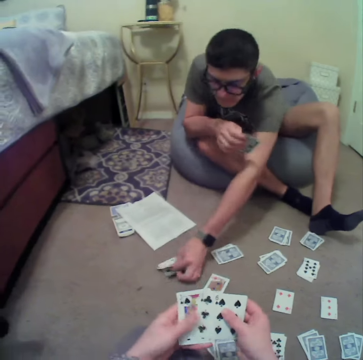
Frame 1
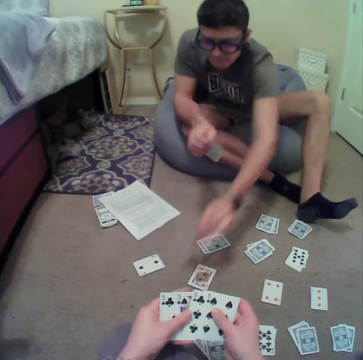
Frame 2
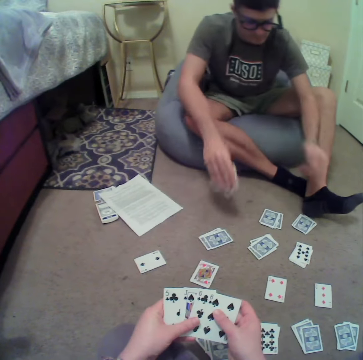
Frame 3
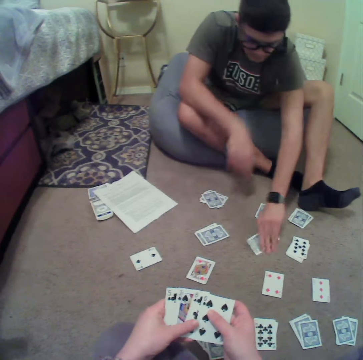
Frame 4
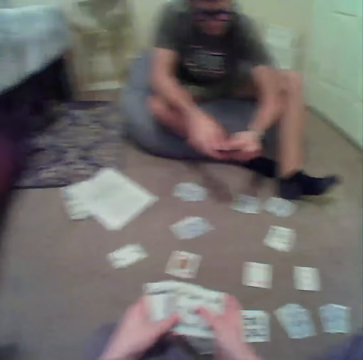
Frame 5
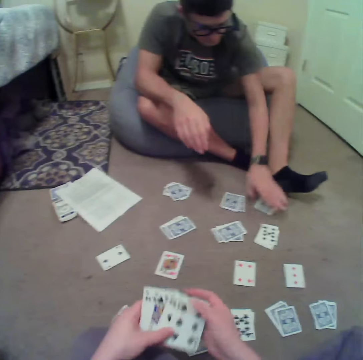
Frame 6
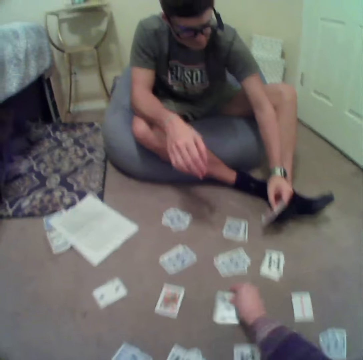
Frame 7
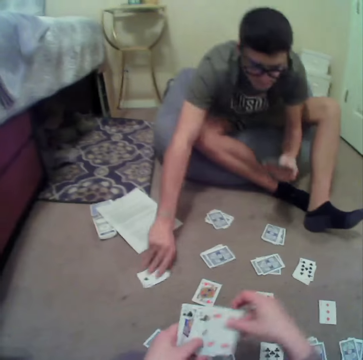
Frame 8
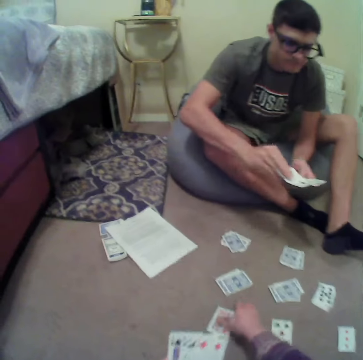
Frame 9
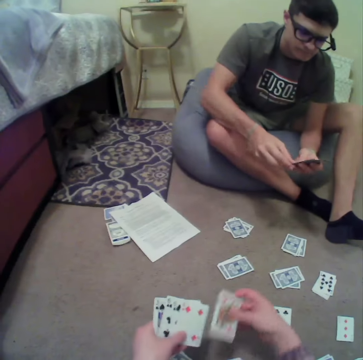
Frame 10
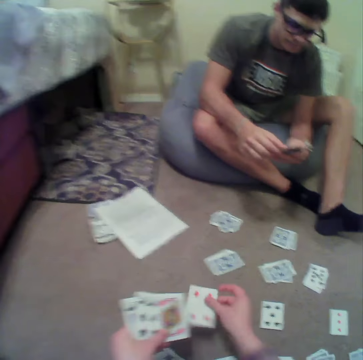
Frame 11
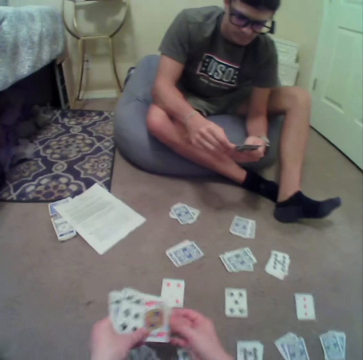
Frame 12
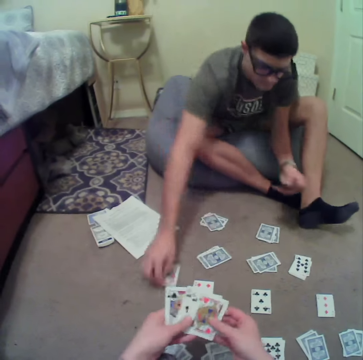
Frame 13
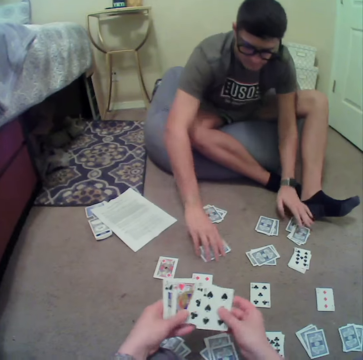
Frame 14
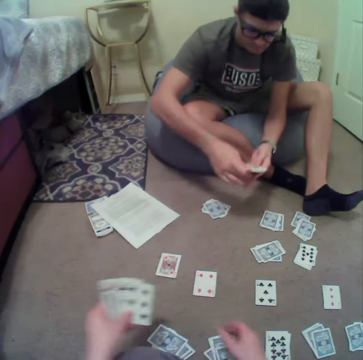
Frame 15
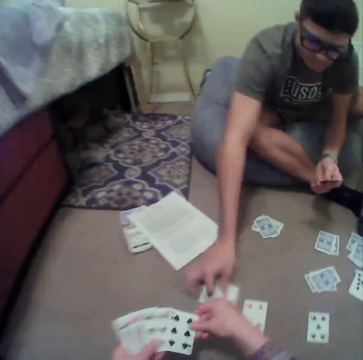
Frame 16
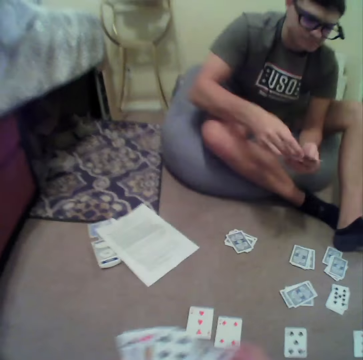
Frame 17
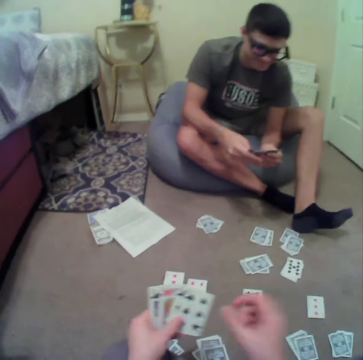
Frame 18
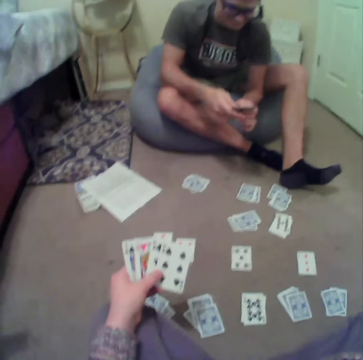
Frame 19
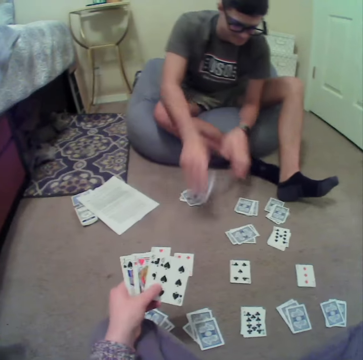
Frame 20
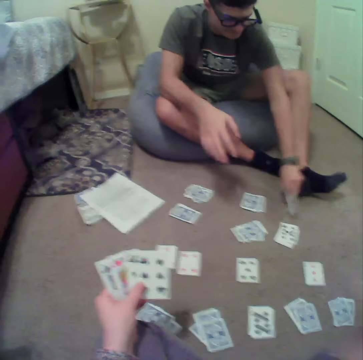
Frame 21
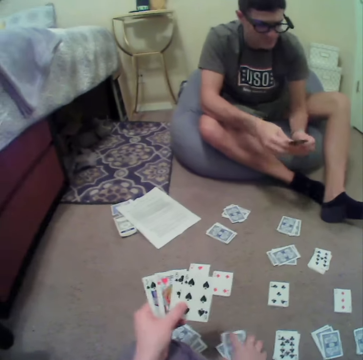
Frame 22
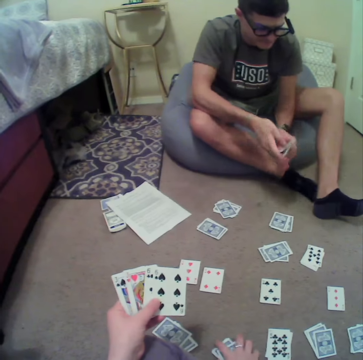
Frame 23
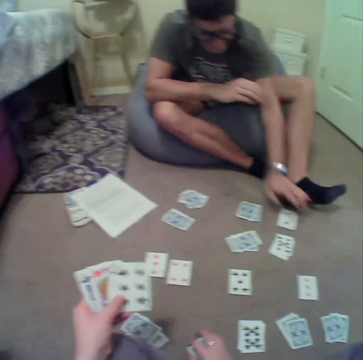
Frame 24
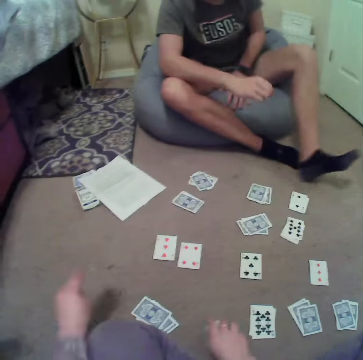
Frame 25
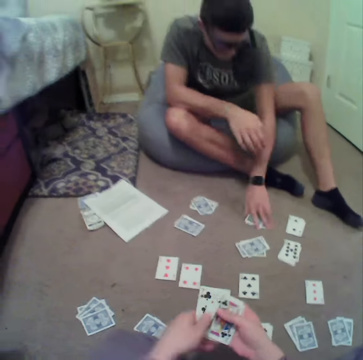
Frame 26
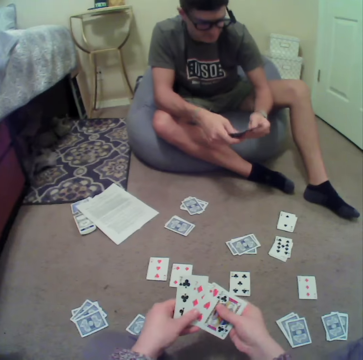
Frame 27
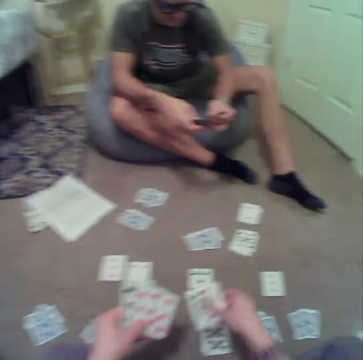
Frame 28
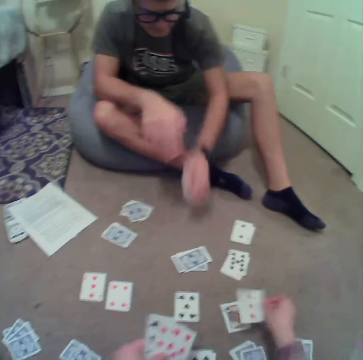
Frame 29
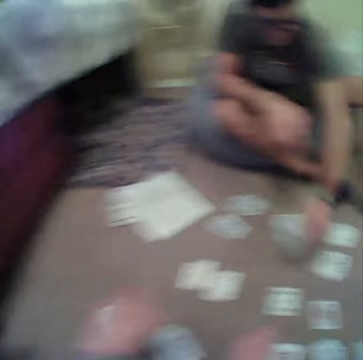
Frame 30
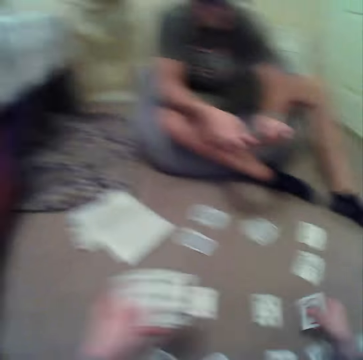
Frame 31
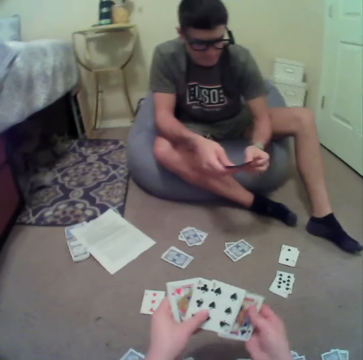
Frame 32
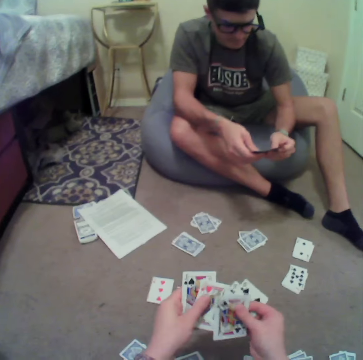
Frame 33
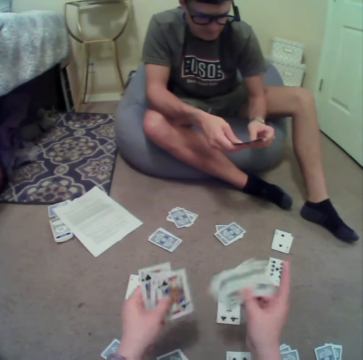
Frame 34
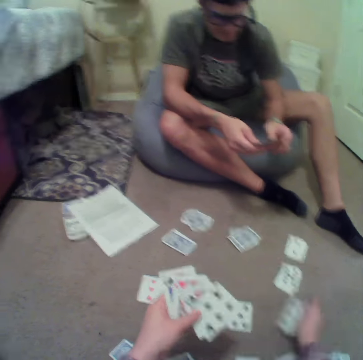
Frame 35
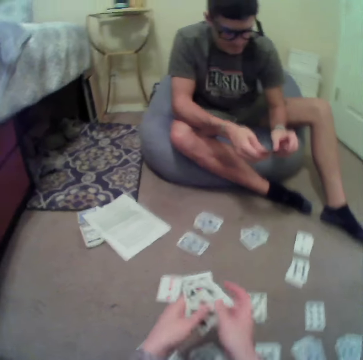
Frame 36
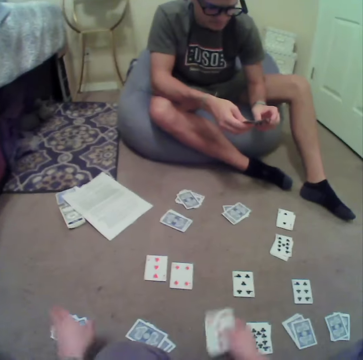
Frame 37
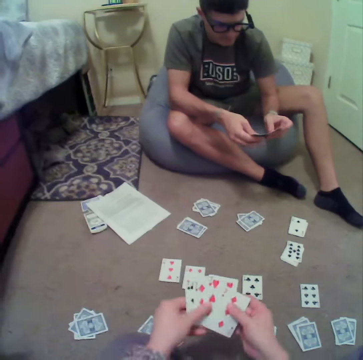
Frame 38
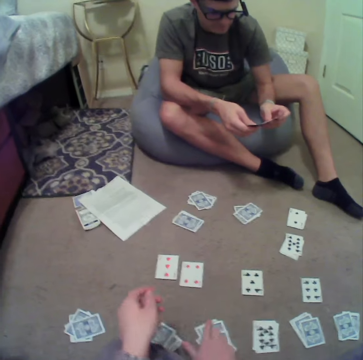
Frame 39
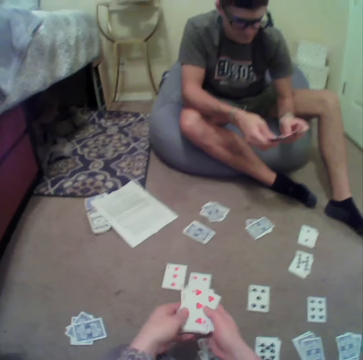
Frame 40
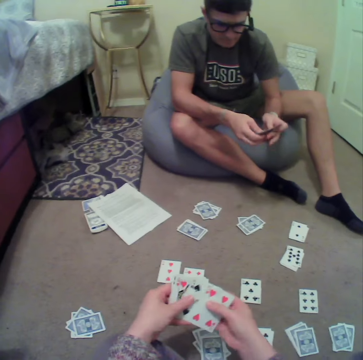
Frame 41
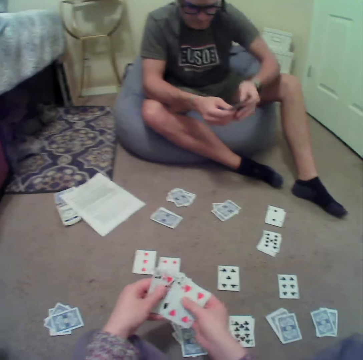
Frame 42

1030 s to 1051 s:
A man plays the cards. The camera wearer plays the cards. The man plays the cards. The camera wearer plays the cards. The man plays the cards. The camera wearer plays the cards. The man plays the cards. The camera wearer plays the cards.

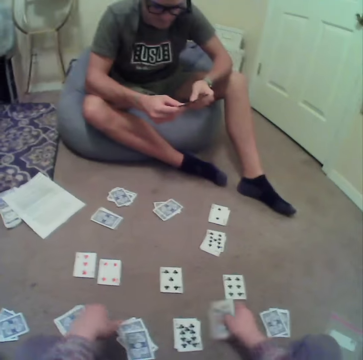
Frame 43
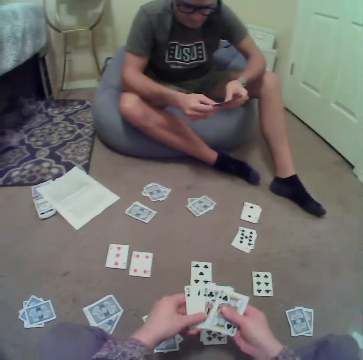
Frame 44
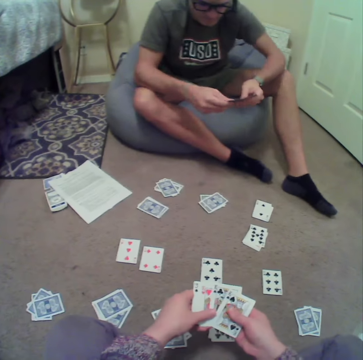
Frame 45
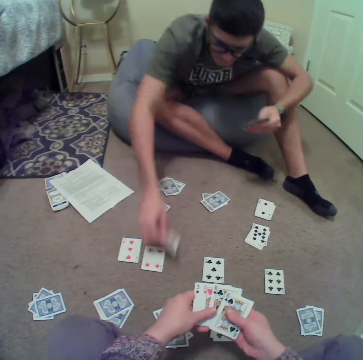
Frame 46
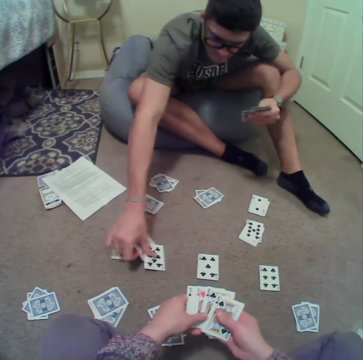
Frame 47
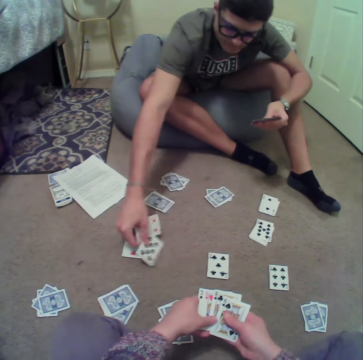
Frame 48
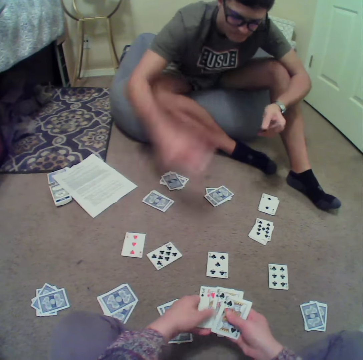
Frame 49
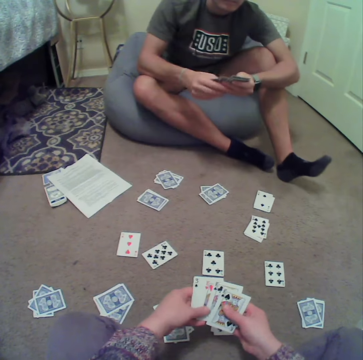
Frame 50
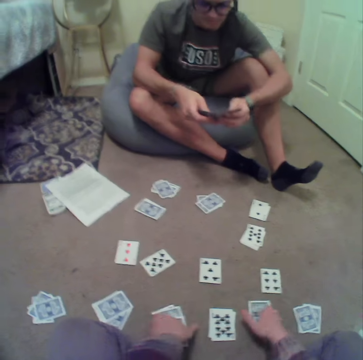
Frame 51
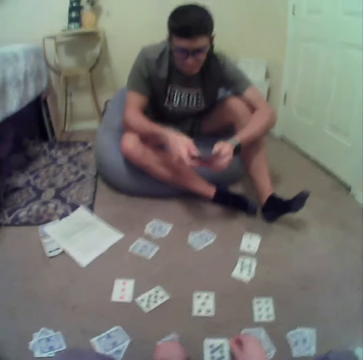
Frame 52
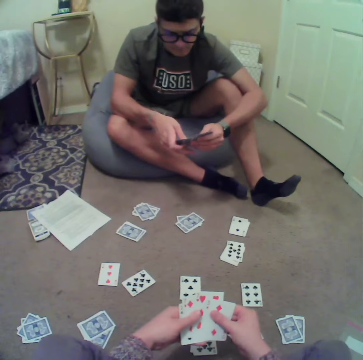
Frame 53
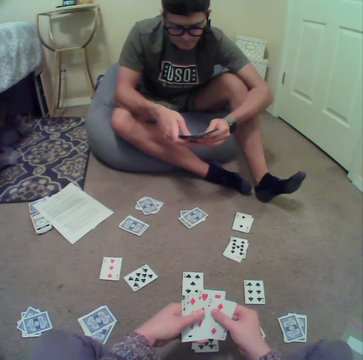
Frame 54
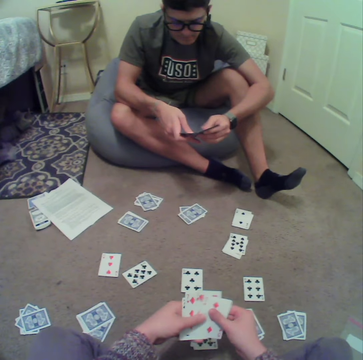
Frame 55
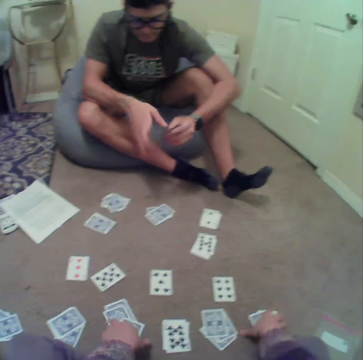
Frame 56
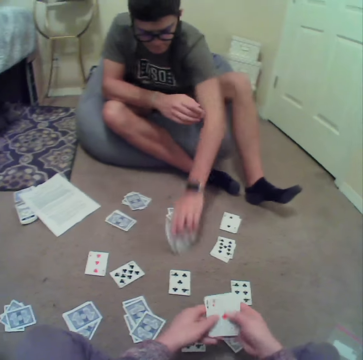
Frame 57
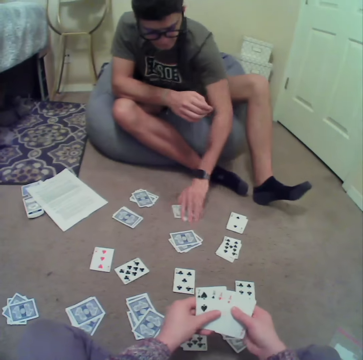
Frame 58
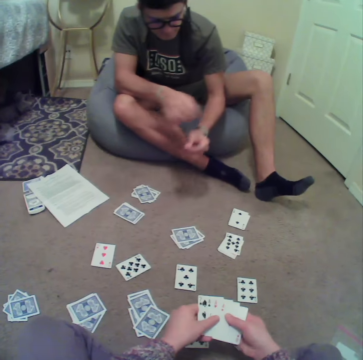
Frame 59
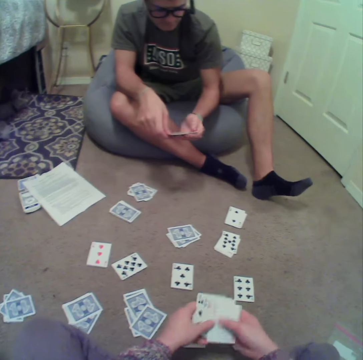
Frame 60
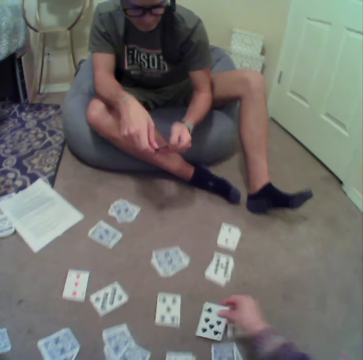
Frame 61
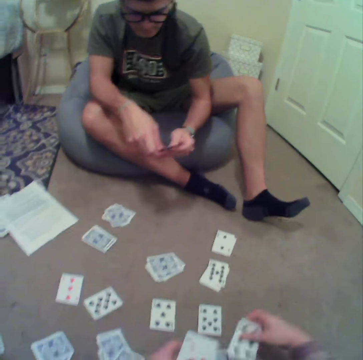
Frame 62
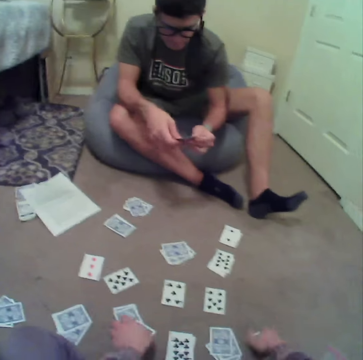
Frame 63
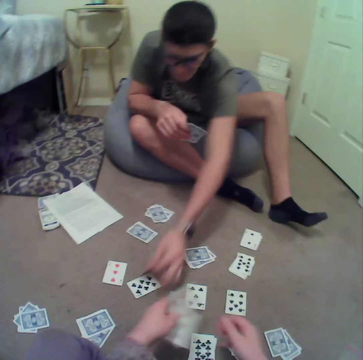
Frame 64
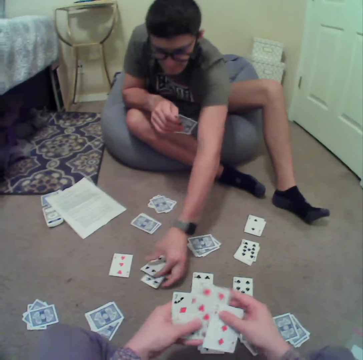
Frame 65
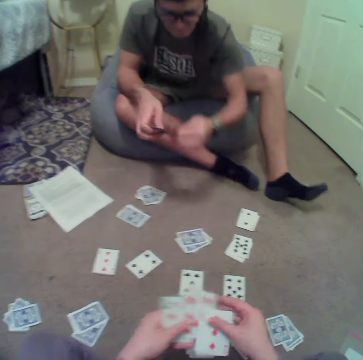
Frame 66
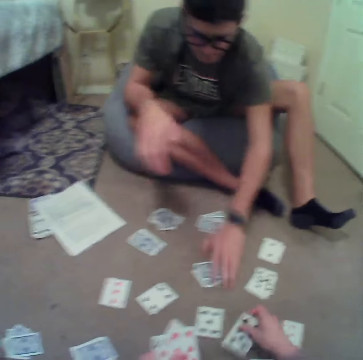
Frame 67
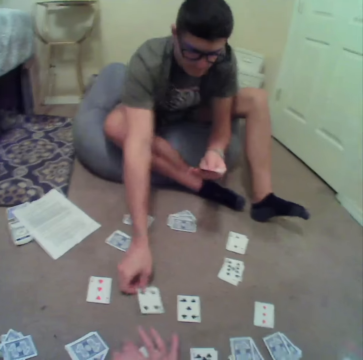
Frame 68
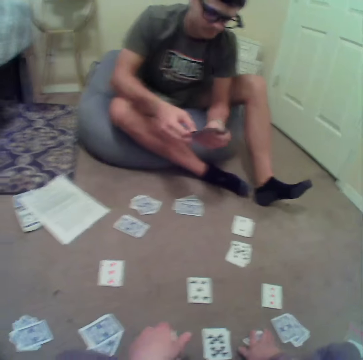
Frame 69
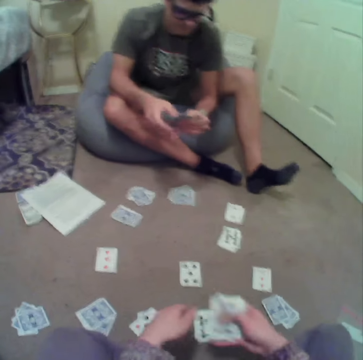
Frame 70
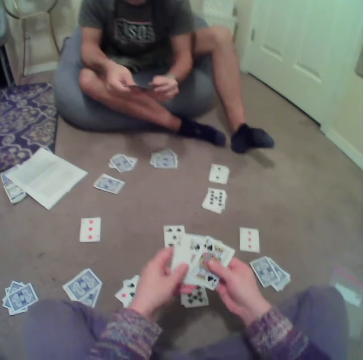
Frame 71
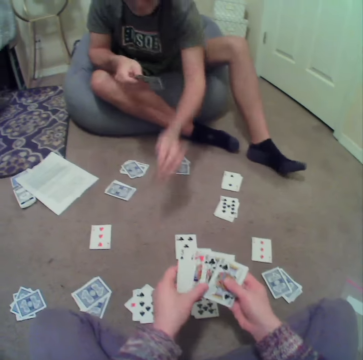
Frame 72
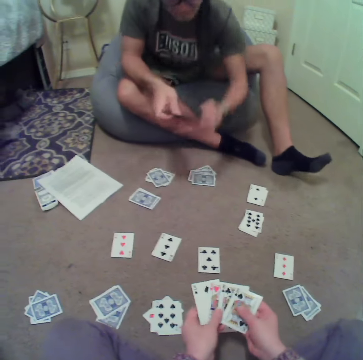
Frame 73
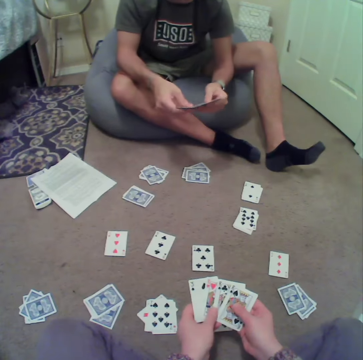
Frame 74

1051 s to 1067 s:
A man plays the cards. The camera wearer plays the cards. The man stares at the cards, plays the cards and selects the cards on the floor. The camera wearer plays the cards. They select the cards on the floor. The man plays the cards.
